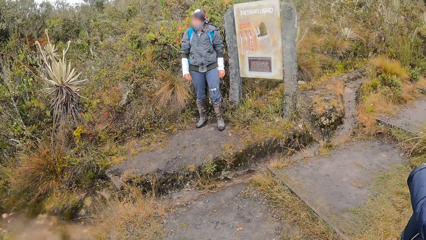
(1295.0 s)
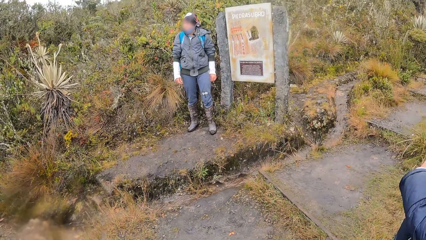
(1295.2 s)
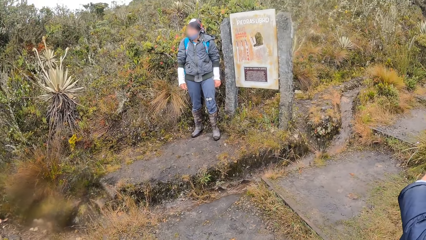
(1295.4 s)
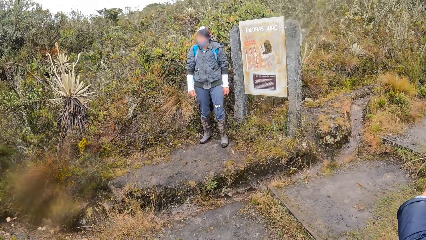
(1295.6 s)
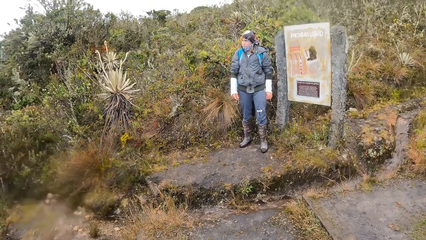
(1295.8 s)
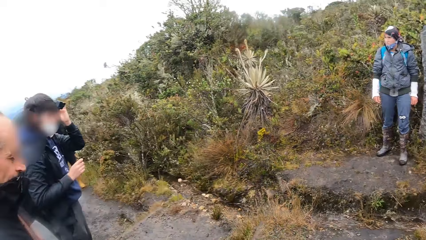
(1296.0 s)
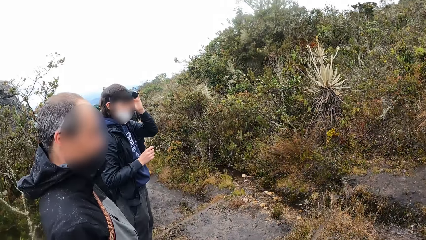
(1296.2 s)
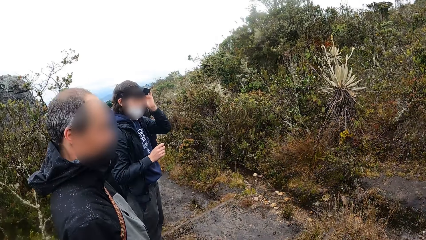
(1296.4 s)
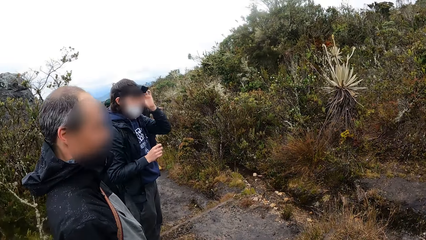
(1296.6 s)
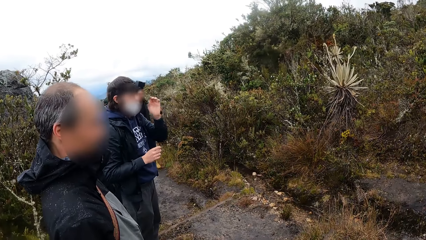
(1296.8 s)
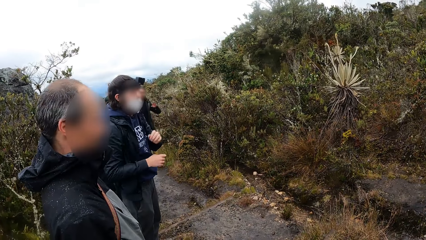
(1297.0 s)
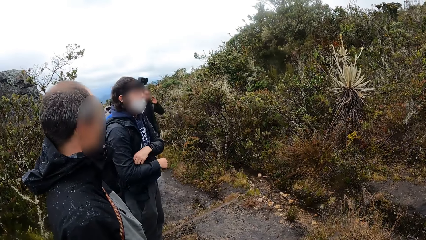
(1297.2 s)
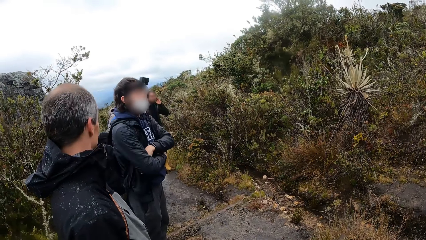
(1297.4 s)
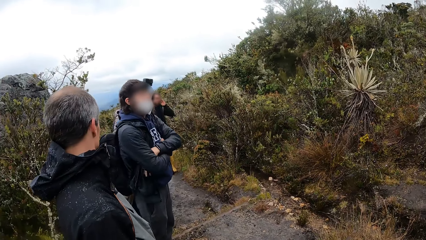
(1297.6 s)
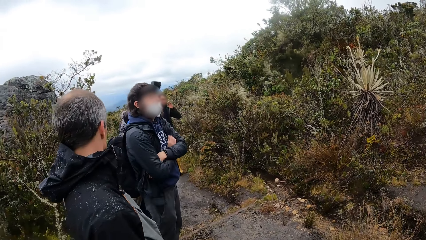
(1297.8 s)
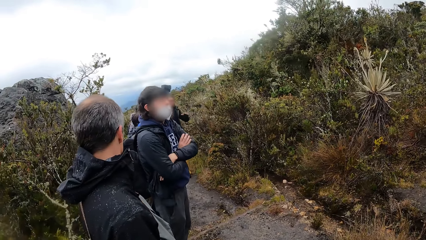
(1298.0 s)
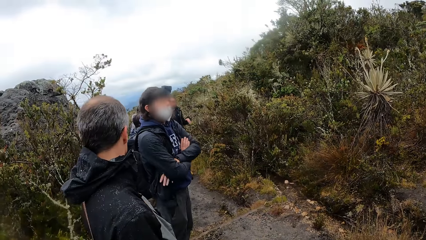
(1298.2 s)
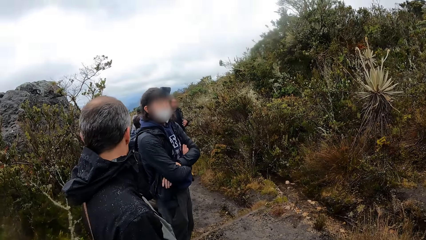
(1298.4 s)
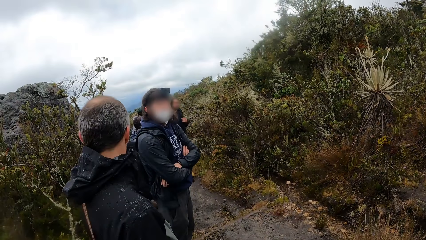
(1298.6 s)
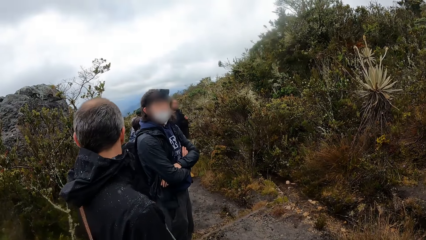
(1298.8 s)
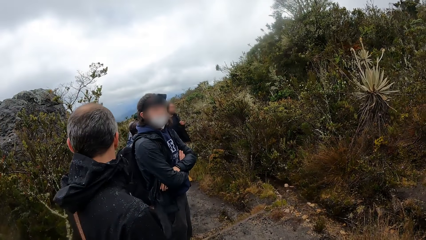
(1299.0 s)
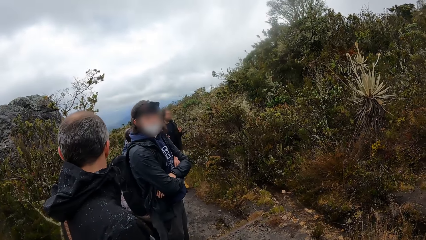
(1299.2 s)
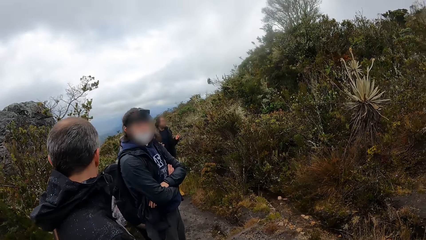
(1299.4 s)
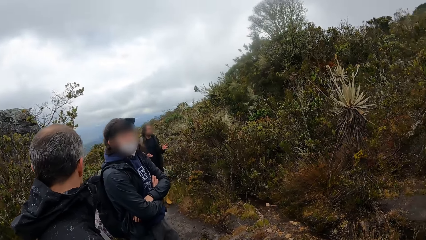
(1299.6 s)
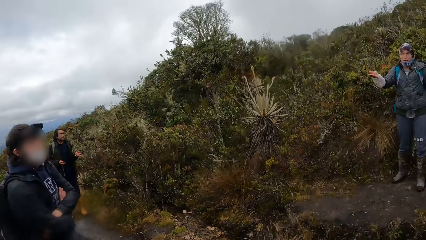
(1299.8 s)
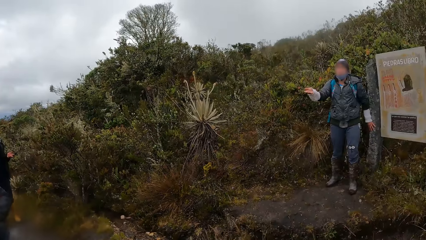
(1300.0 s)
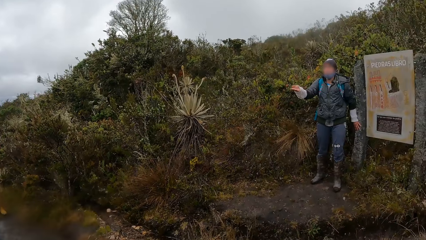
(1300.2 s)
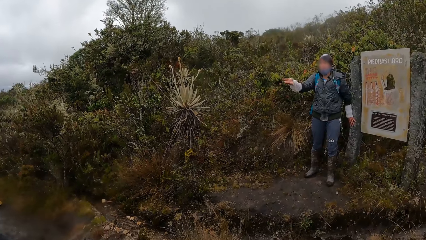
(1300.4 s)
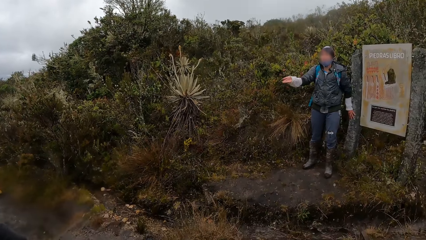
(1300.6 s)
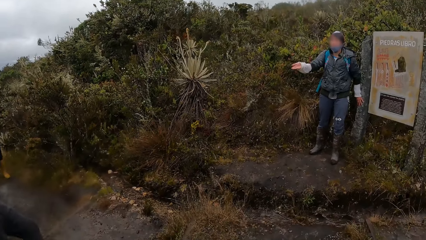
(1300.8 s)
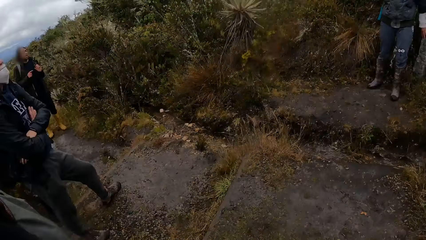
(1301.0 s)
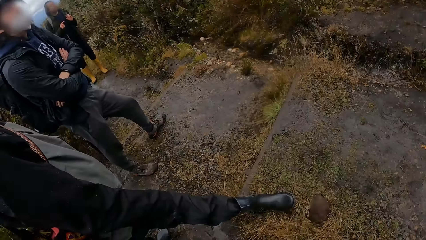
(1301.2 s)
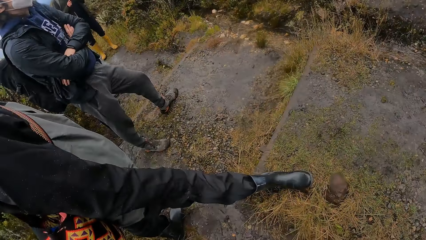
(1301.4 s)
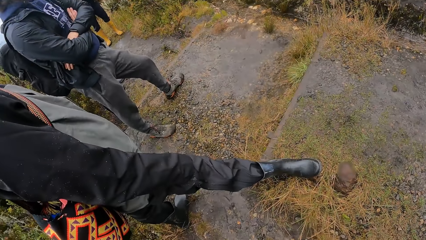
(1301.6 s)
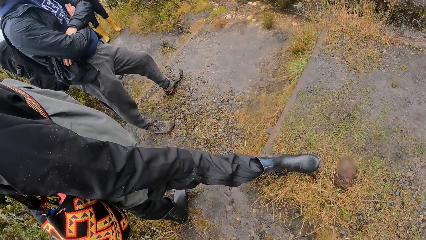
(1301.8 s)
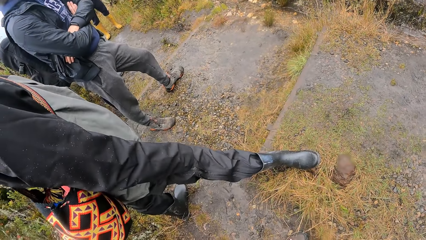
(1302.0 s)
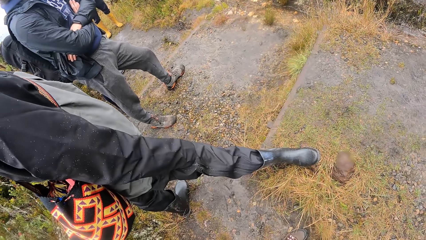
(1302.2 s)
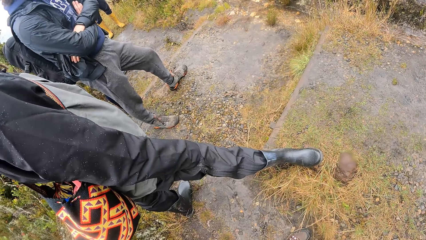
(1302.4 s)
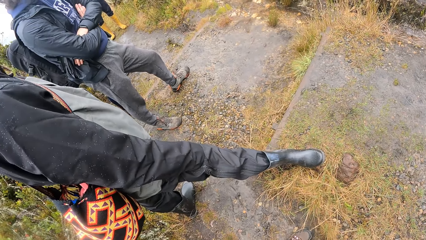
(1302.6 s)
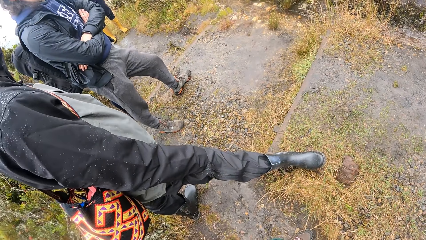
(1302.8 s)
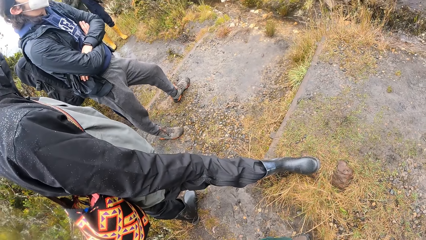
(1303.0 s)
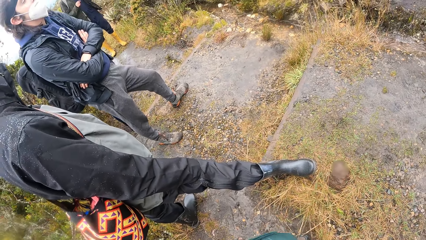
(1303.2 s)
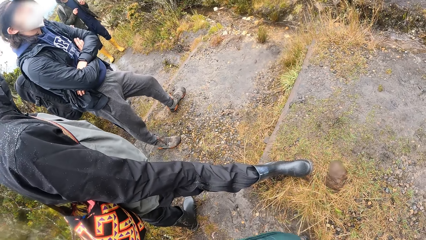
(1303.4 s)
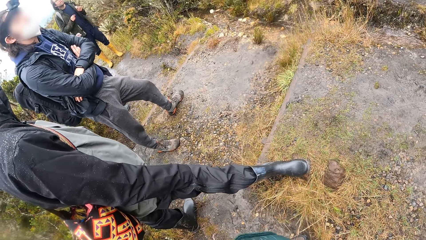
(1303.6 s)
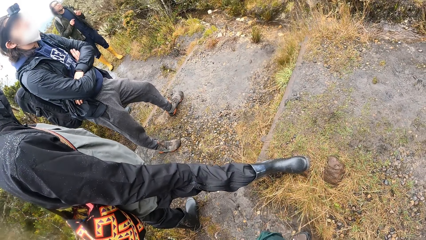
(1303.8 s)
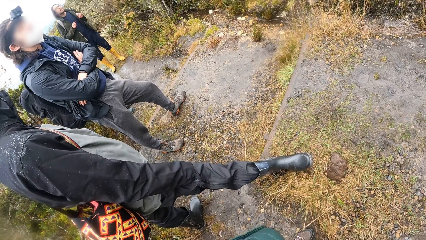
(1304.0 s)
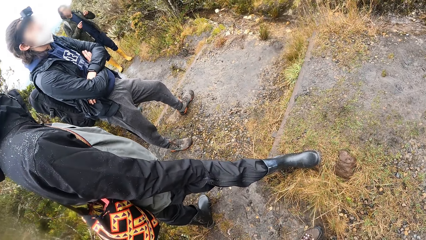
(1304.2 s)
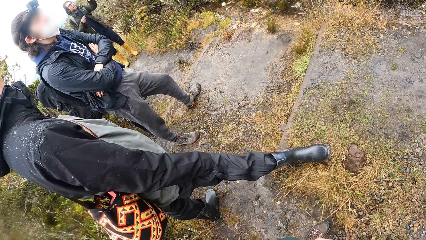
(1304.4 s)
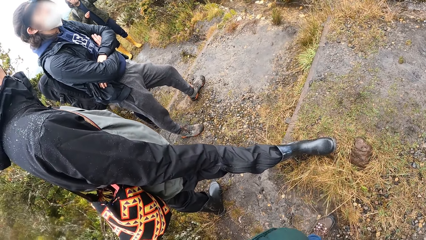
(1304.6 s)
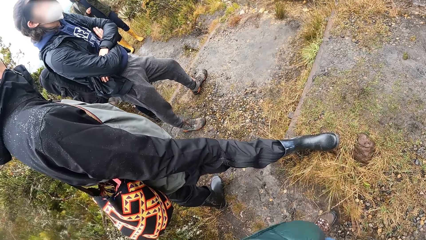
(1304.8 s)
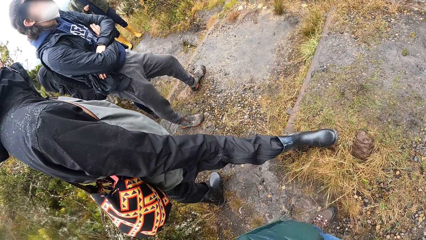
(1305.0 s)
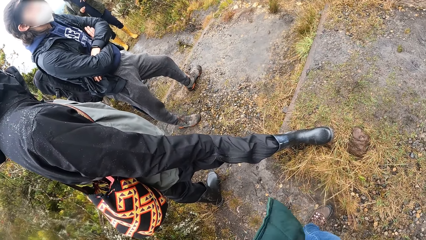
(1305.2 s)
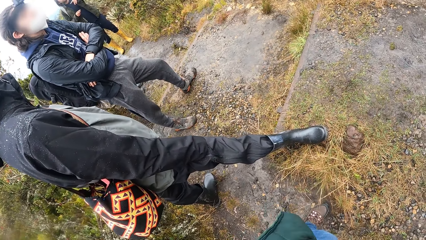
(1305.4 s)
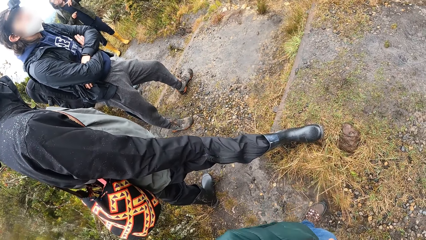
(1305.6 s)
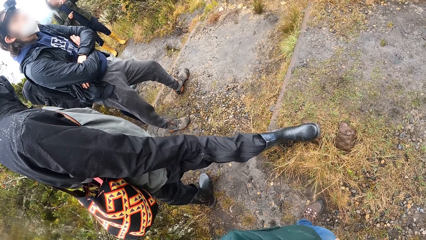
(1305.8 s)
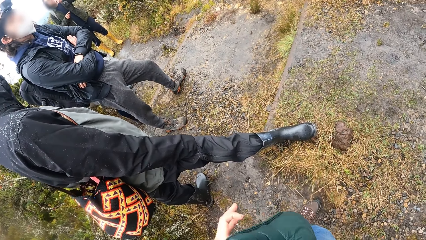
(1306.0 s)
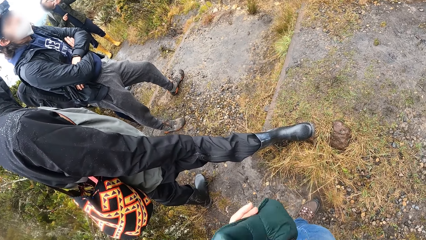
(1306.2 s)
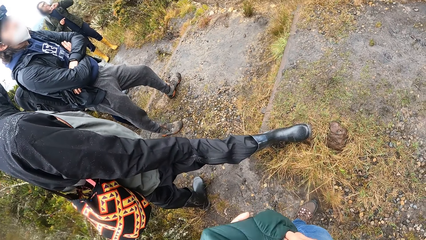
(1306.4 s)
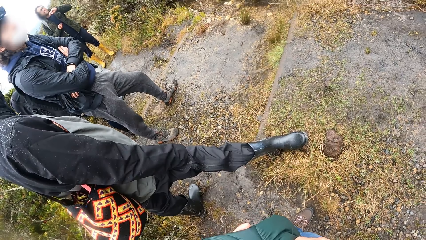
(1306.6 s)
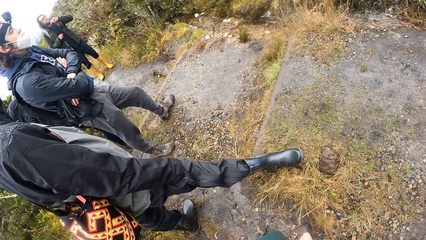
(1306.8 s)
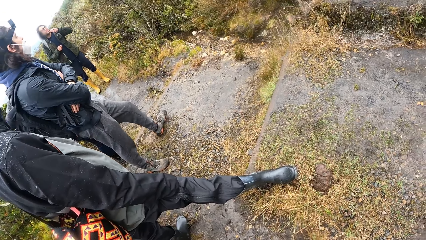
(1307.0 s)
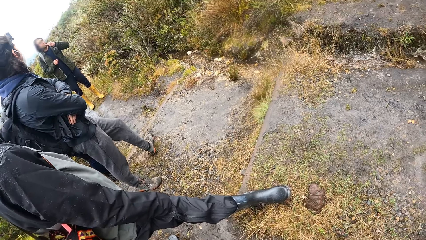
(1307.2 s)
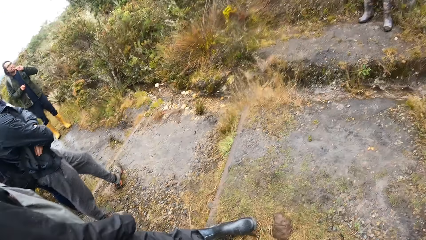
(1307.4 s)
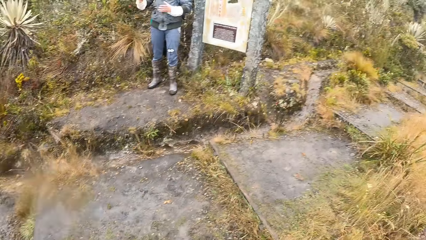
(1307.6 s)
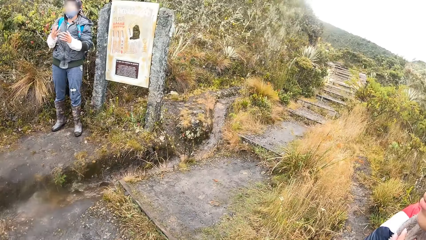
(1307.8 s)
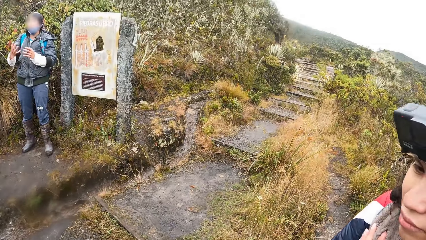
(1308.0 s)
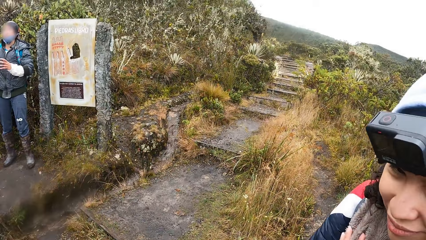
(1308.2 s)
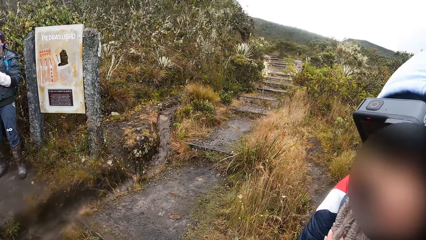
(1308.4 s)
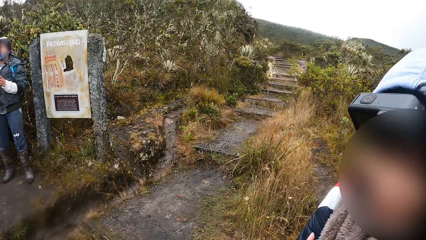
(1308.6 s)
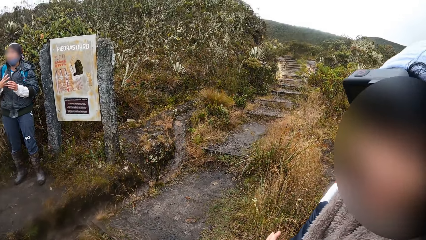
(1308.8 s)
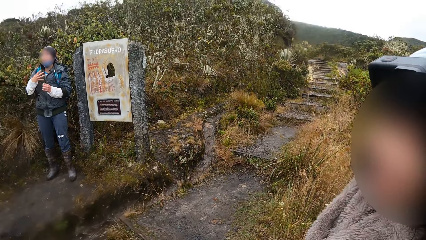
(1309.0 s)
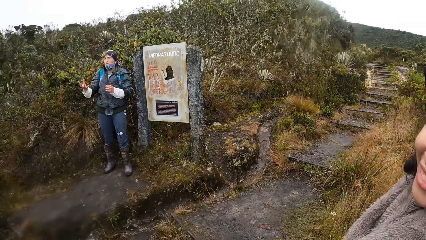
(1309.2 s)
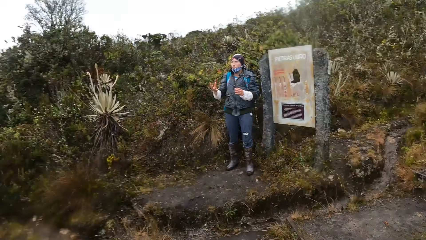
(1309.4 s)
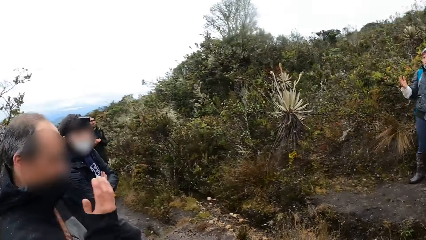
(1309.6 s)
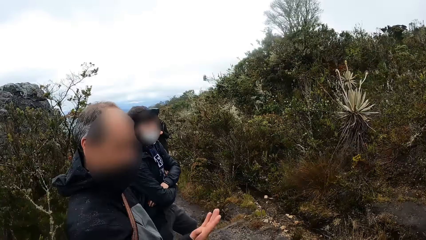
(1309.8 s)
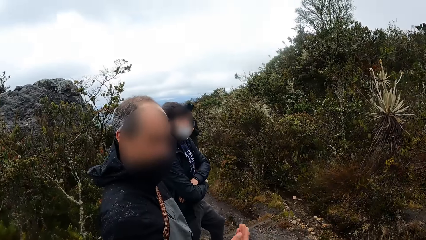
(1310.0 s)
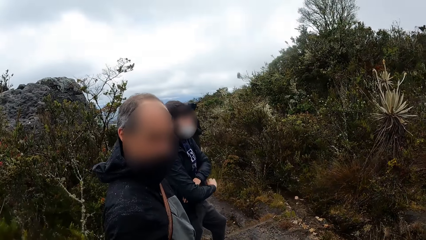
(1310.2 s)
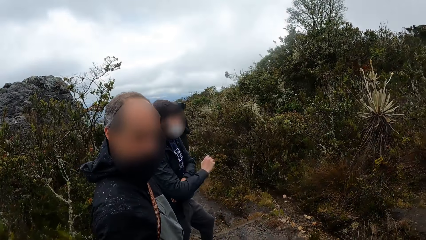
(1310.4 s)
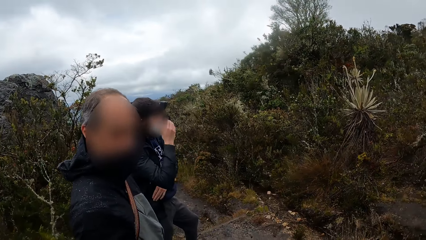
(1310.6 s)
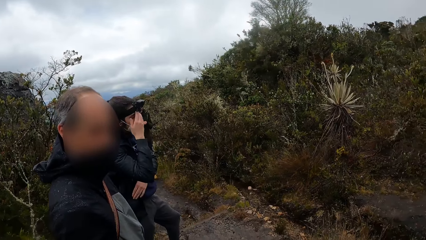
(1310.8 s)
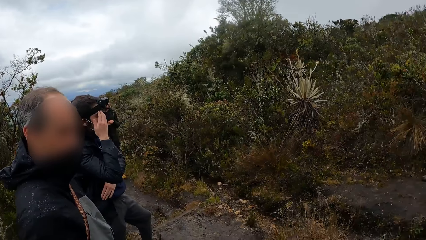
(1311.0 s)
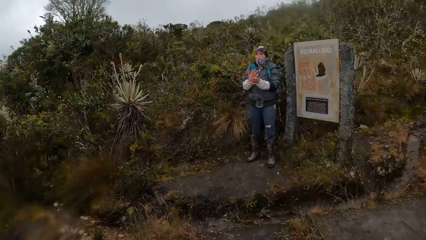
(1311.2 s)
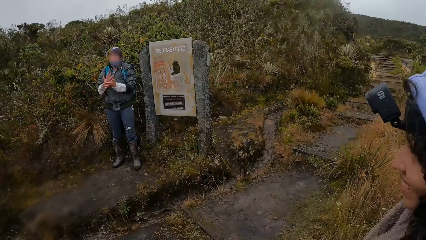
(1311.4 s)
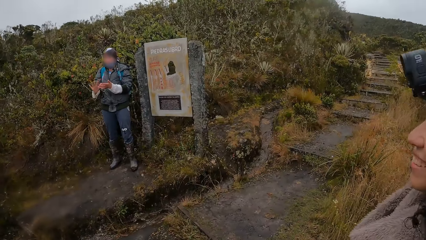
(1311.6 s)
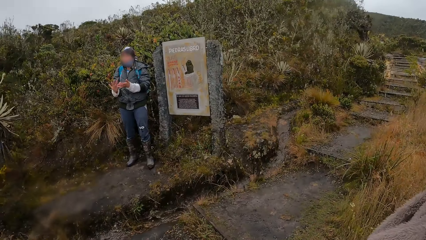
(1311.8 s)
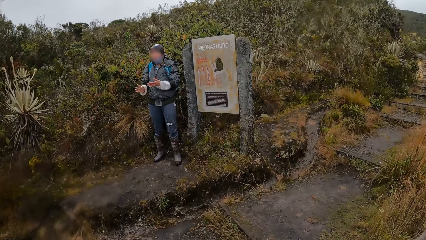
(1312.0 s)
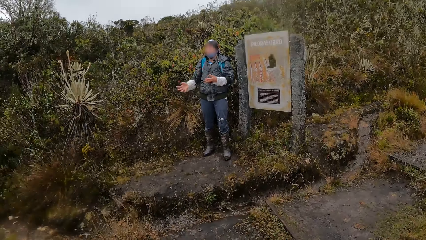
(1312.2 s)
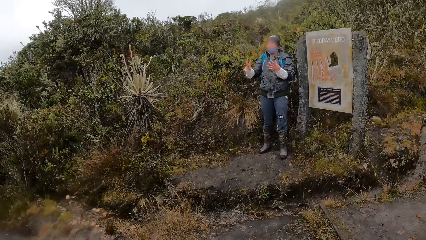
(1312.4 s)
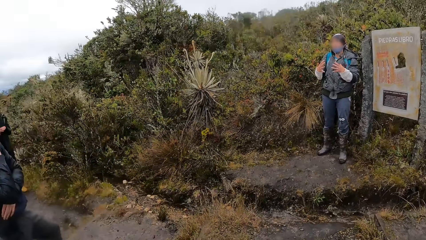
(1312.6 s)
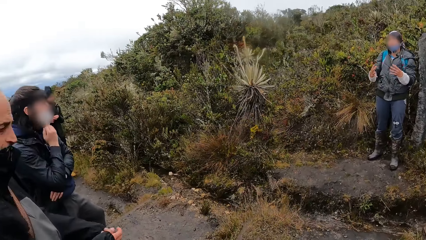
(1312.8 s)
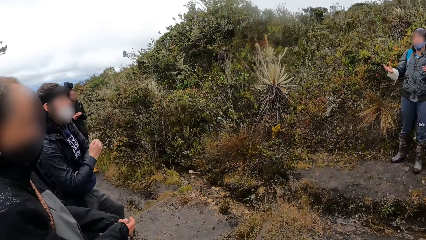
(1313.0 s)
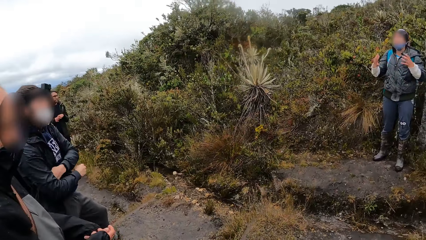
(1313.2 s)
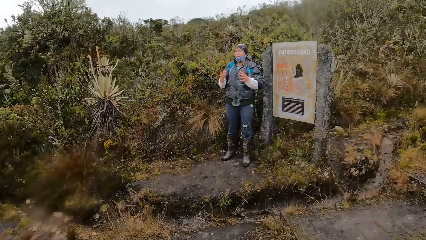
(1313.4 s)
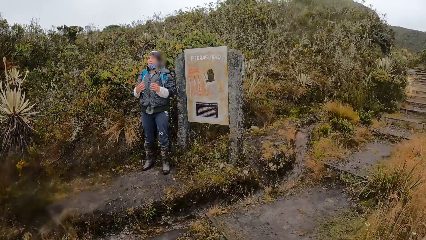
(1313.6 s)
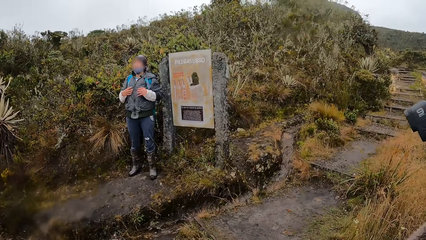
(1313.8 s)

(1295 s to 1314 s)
The camera wearer looks around. They look around again. A man adjusts the camera and holds his hands together. Another man moves his hands. The camera wearer looks around. They do something. A third man speaks to a fourth man. A woman interacts with the second man. The camera wearer holds a cloth with both hands. They look around. The second man does something. The camera wearer looks around. A fifth man moves his hand. The first man wipes his face with the right hand. The camera wearer looks around. The second man moves his hands. The fourth man interacts with the group of people and the camera wearer. The camera wearer looks around and moves their hands.
